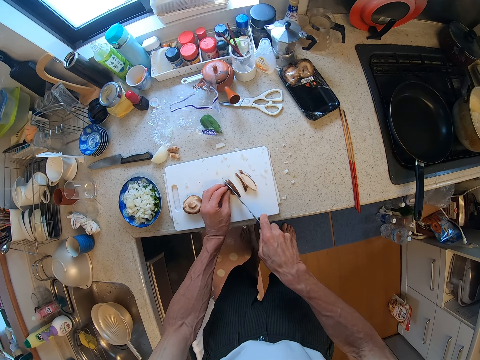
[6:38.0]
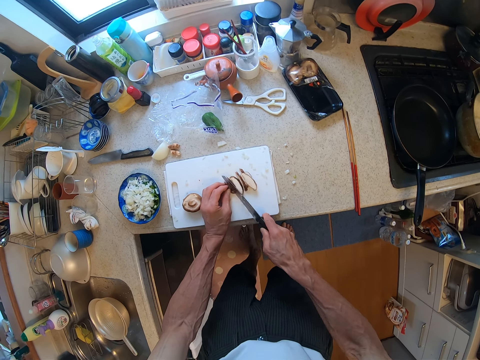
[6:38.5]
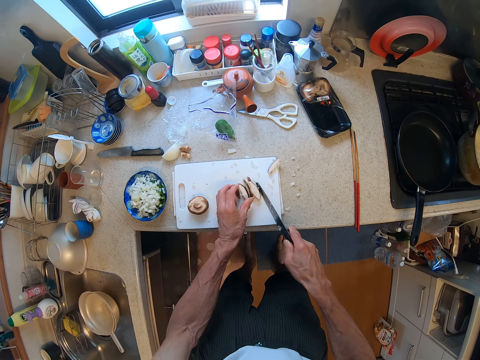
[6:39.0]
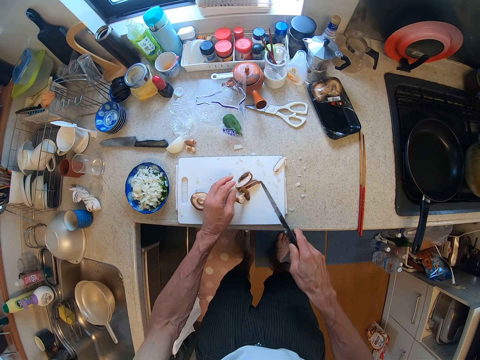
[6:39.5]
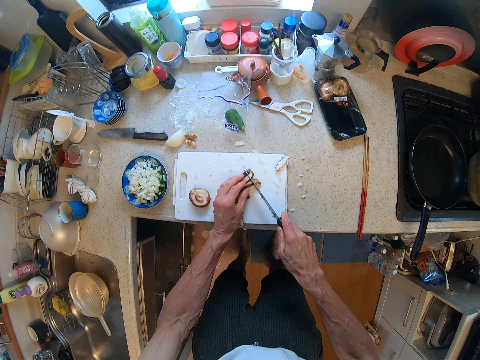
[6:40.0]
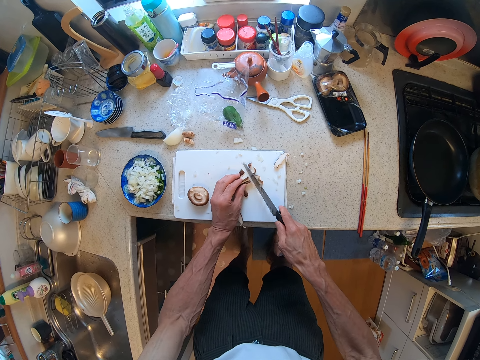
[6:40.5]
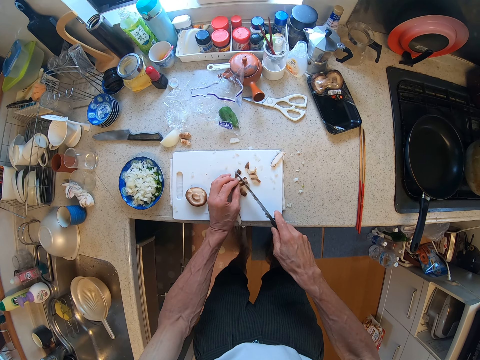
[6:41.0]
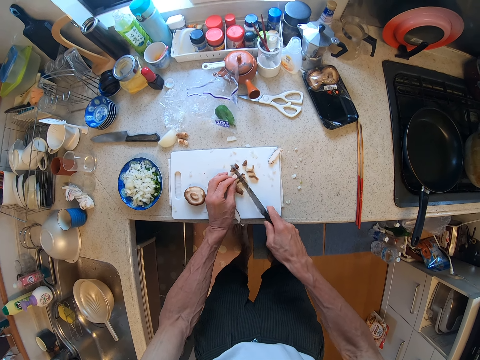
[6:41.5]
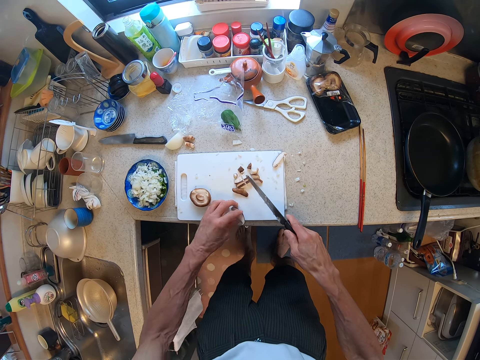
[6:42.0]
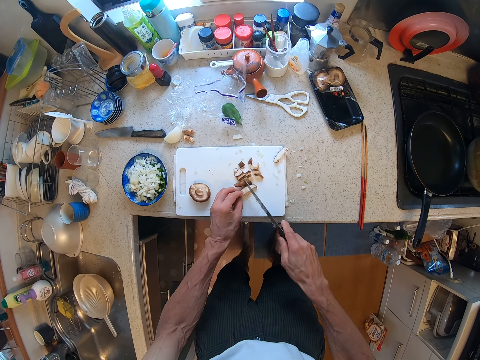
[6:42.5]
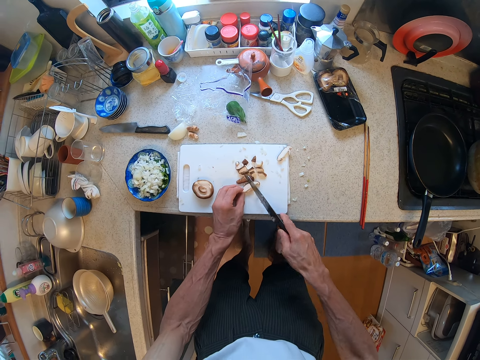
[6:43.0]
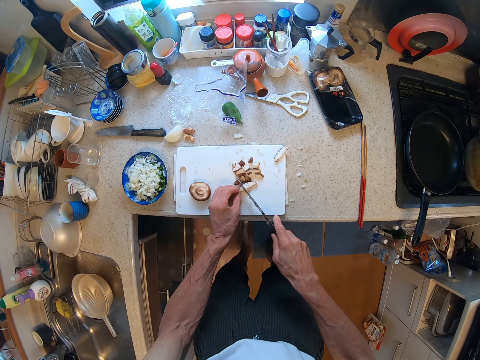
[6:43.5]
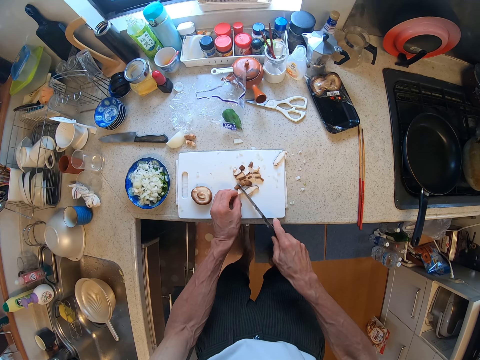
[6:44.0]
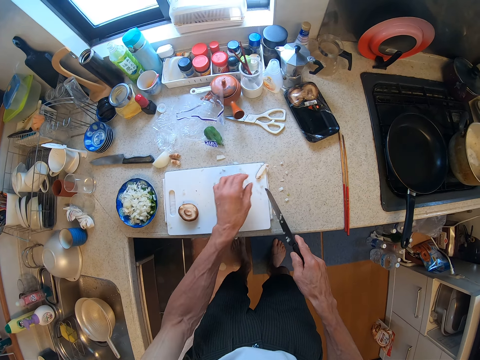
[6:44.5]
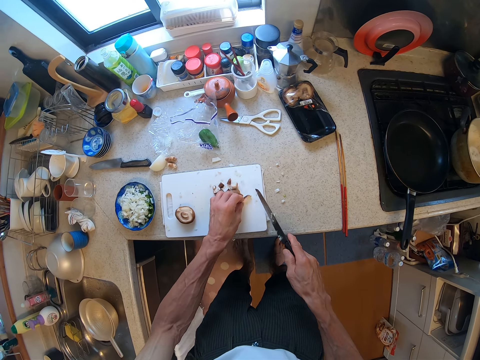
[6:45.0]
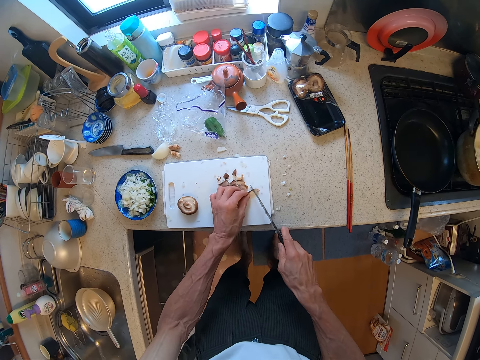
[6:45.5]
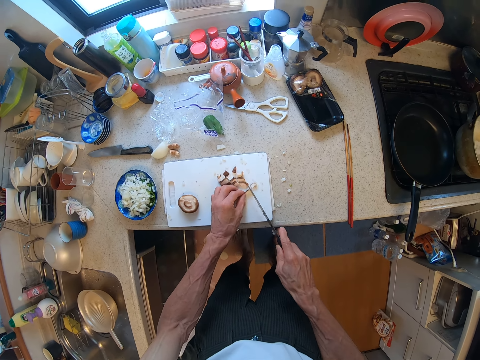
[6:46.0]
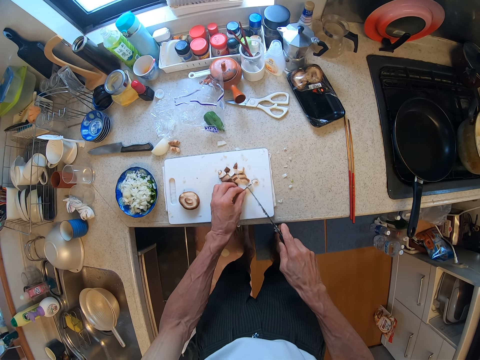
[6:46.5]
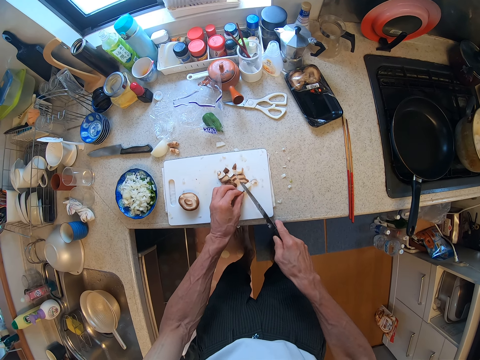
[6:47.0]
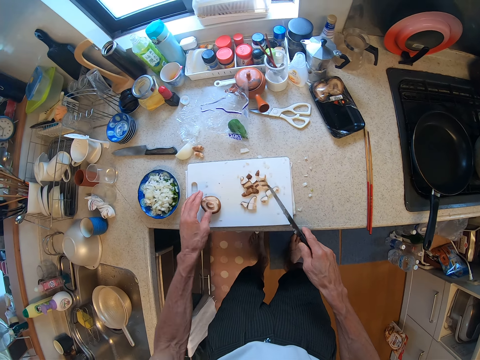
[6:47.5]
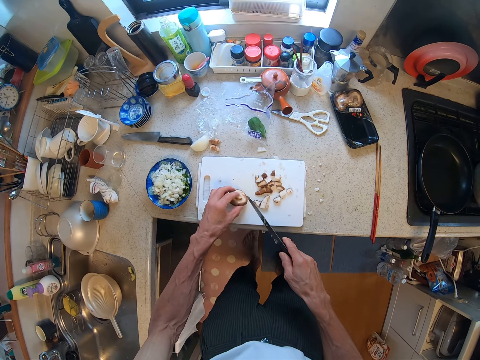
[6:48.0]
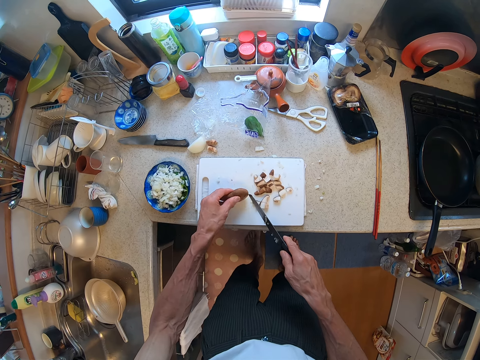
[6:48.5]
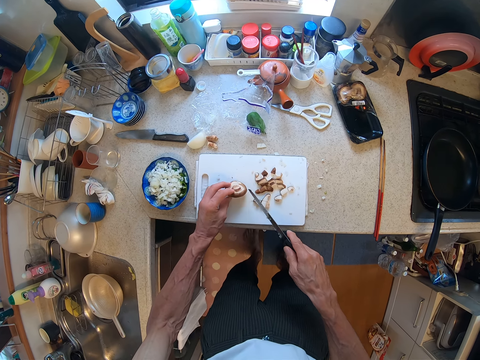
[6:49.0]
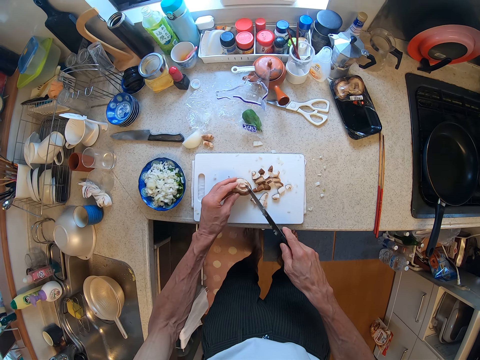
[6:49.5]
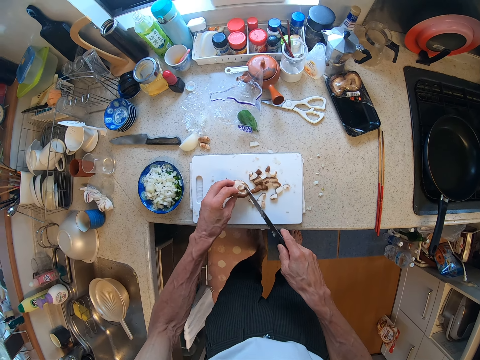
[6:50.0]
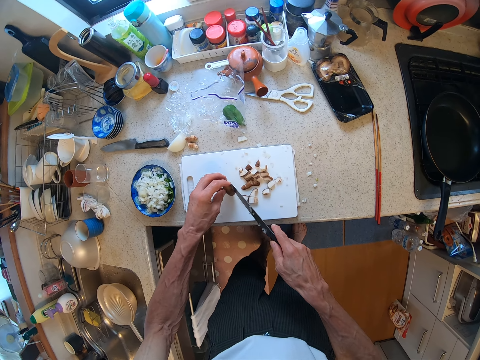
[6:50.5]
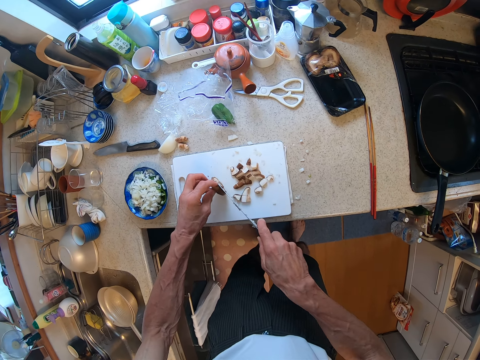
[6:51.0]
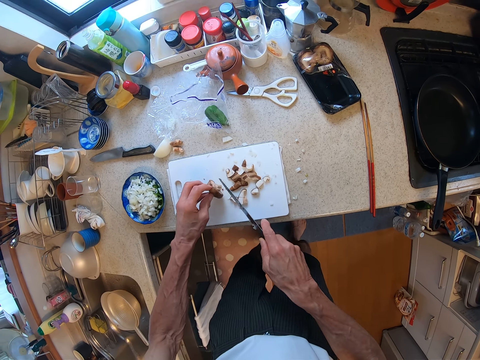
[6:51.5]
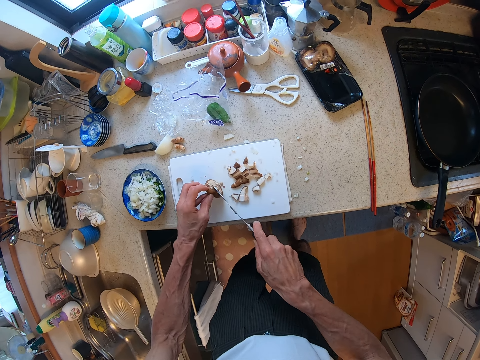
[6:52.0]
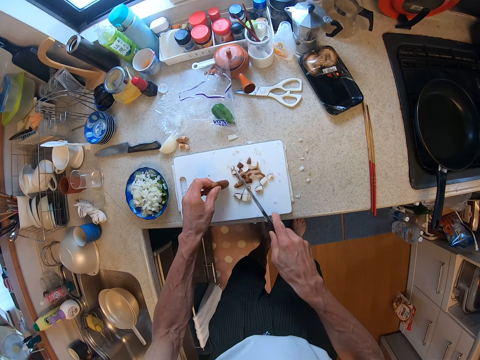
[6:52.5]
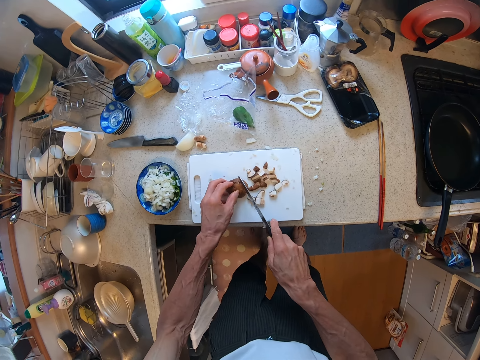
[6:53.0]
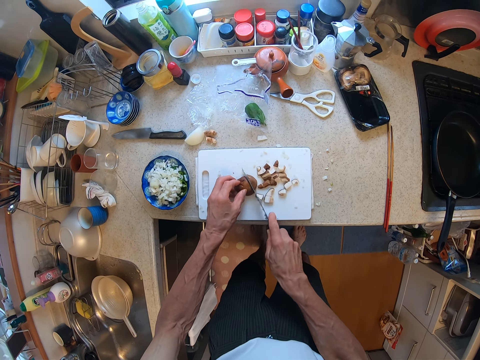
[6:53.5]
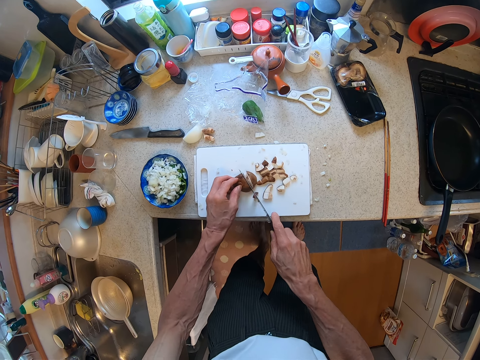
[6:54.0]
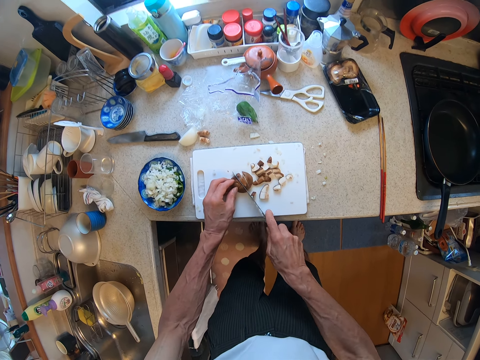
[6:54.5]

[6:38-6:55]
The camera wearer turns the mushroom cap pieces. They cut the mushroom cap pieces with a knife. They move a mushroom cap piece on the chopping board. They cut the mushroom cap piece with the knife. They pick a mushroom cap piece from the chopping board. They place the mushroom cap piece on the chopping board. They cut the mushroom cap piece with the knife. They hold a mushroom cap. They turn the mushroom cap. They cut the mushroom cap with the knife. They turn the mushroom cap. They cut the mushroom cap with the knife.

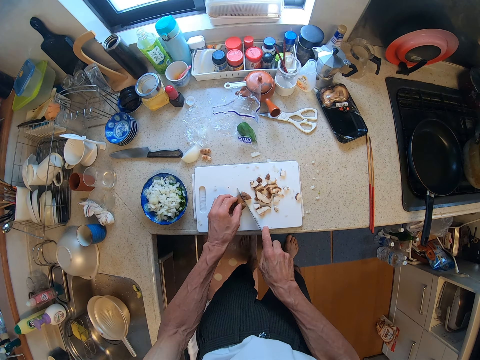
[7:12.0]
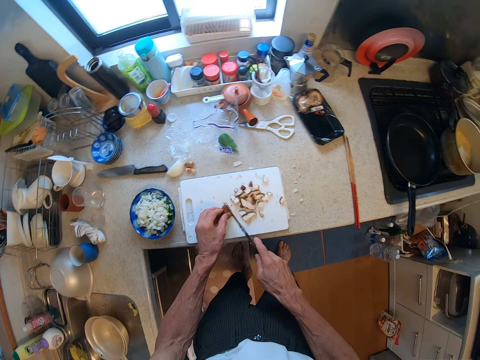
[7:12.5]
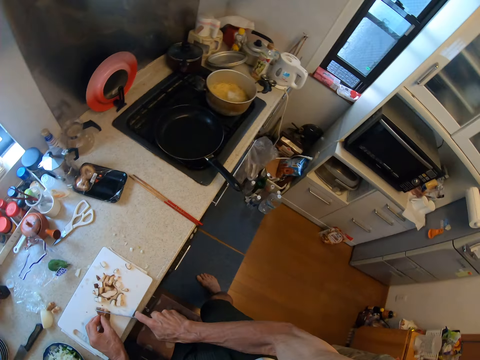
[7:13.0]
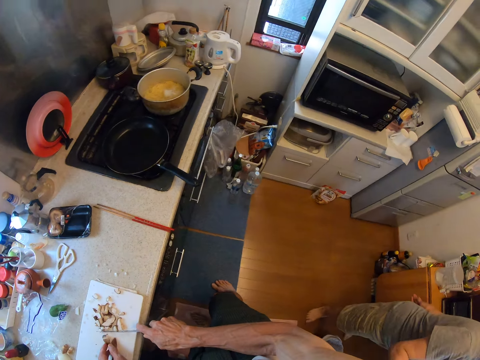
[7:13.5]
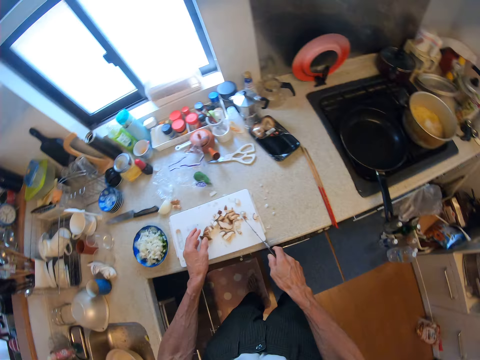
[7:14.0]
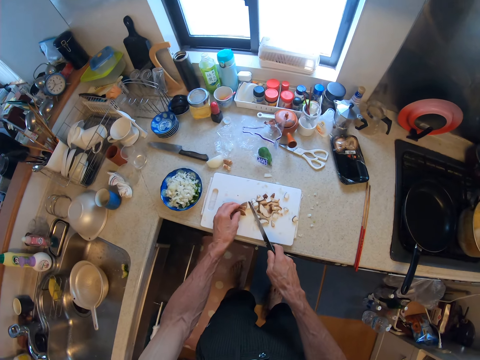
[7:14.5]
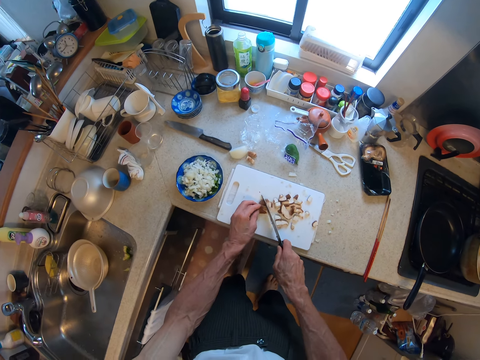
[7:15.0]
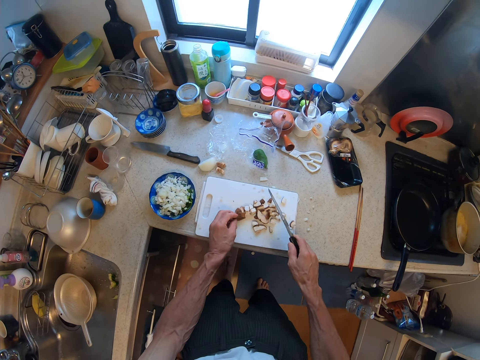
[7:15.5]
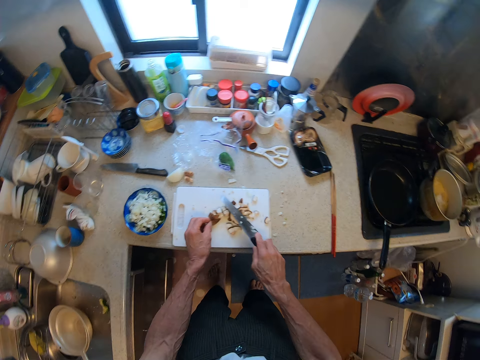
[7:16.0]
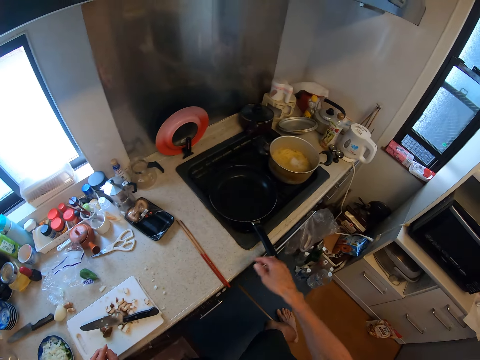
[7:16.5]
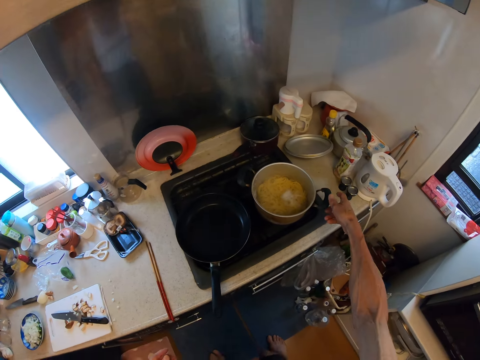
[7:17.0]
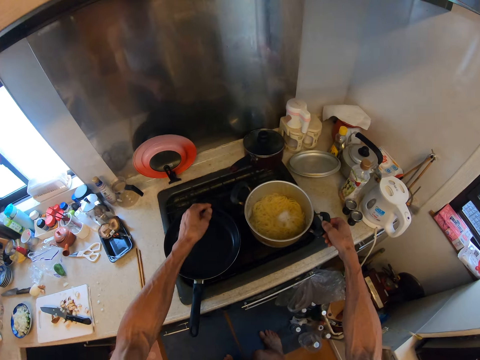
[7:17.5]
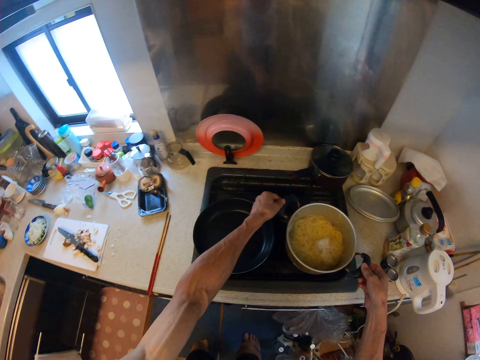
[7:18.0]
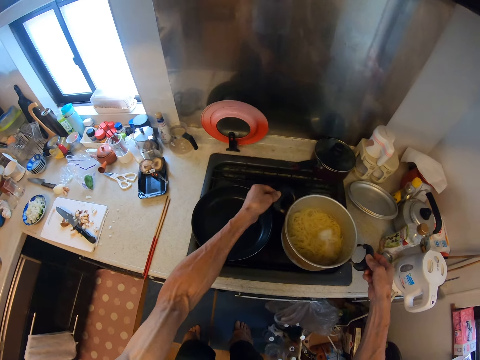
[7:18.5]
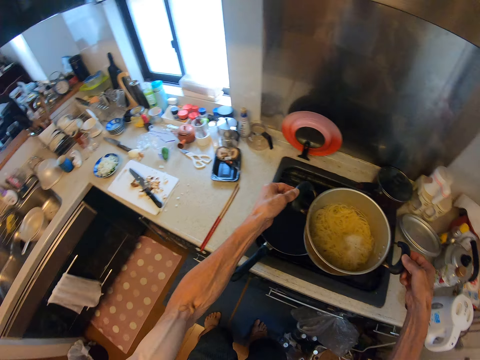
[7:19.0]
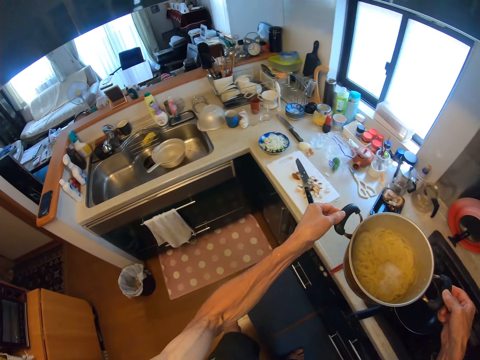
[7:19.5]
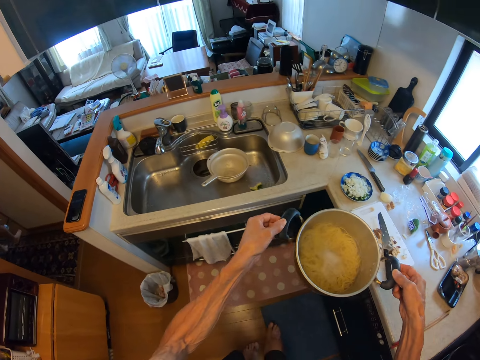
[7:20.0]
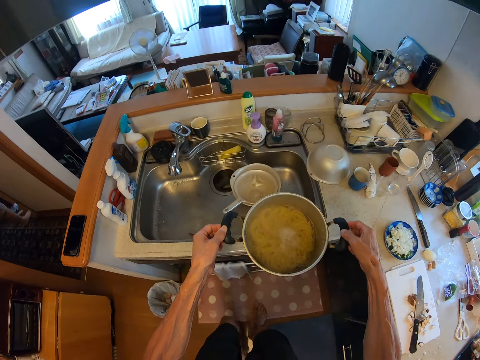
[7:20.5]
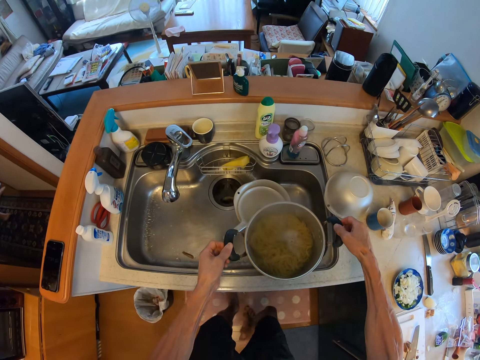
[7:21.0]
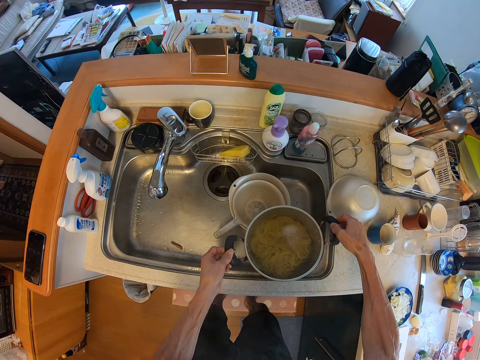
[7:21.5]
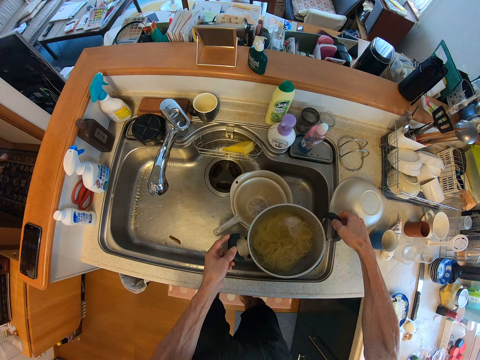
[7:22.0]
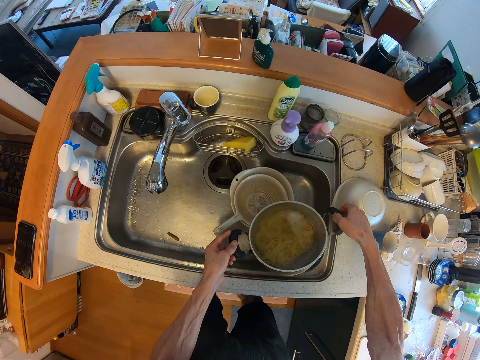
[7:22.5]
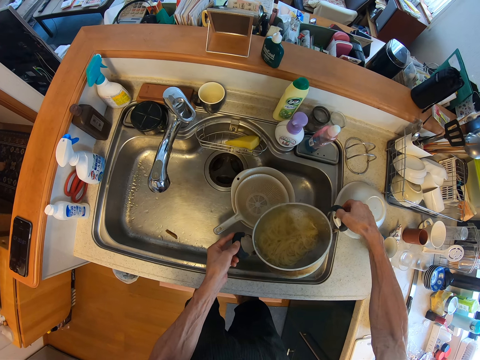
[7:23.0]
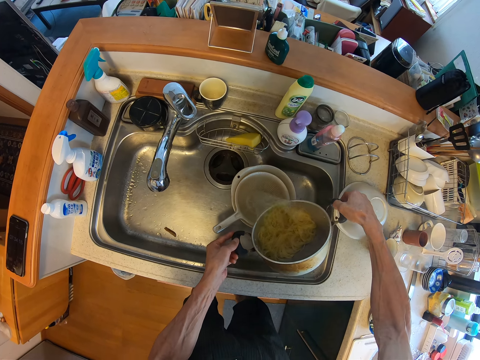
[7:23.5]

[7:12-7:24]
The camera wearer cuts the mushroom cap piece with a knife. They turn to a man. The man stands behind the camera wearer. The camera wearer cuts the mushroom cap piece with the knife, places the knife on a chopping board, turns to the cooker, and holds a cooking pot. They carry the pot with the spaghetti on the fire. They lift the cooking pot from the cooker and turn to the sink.
